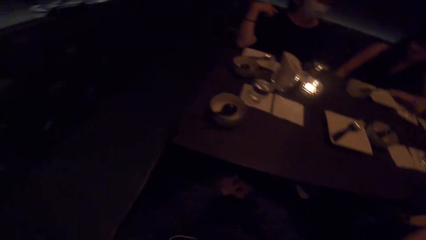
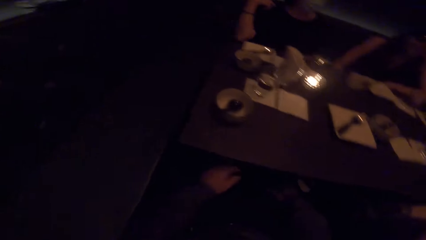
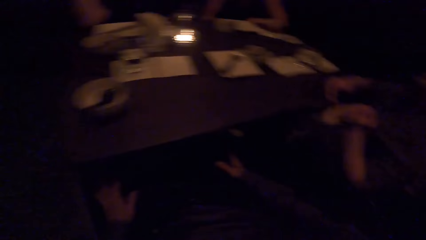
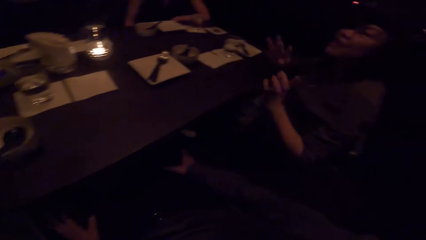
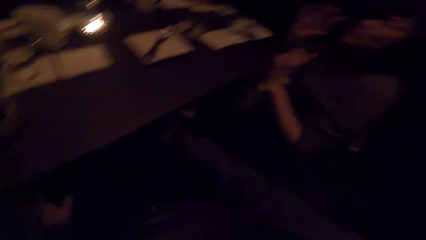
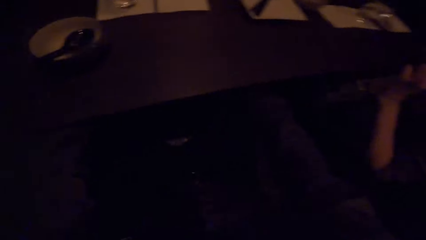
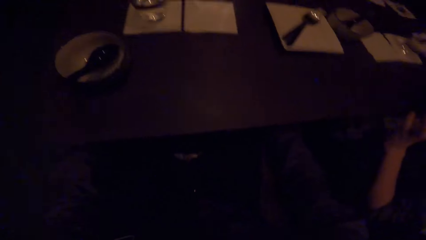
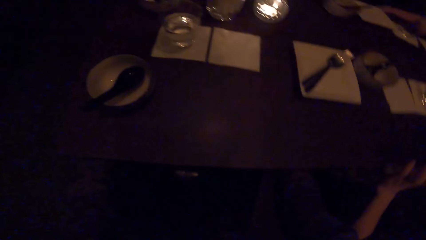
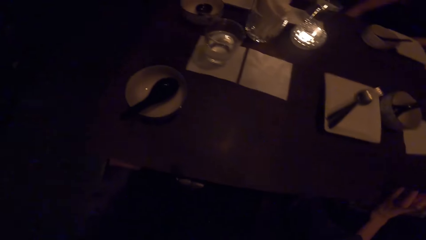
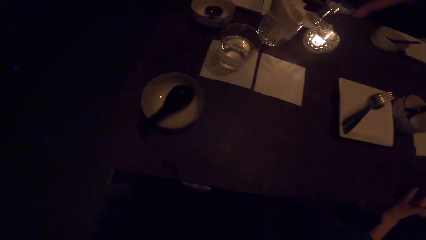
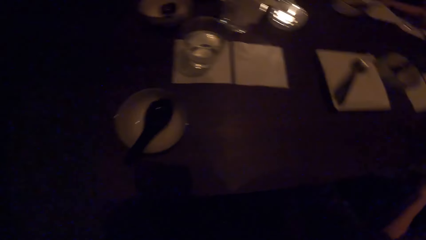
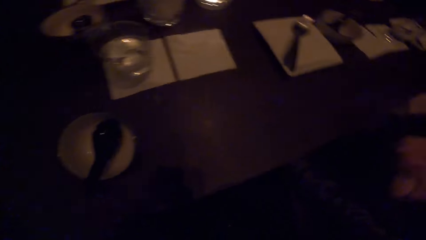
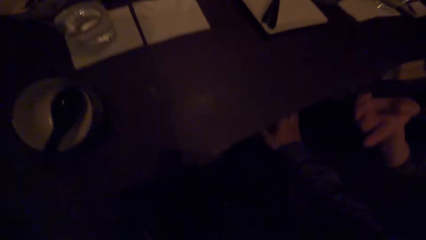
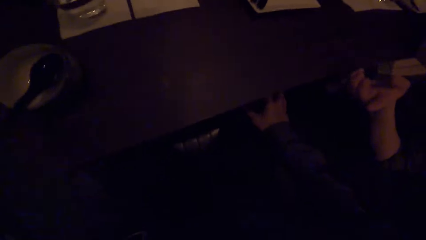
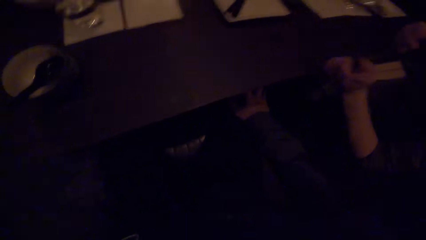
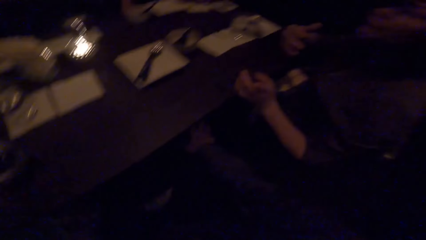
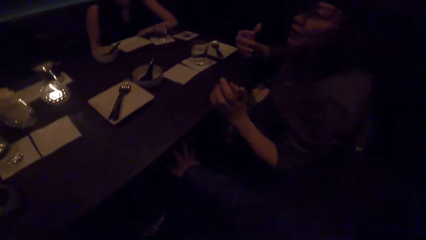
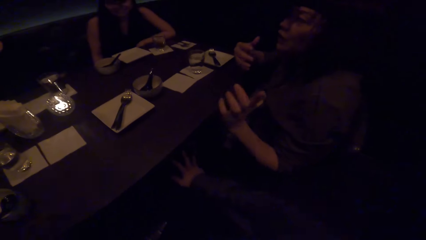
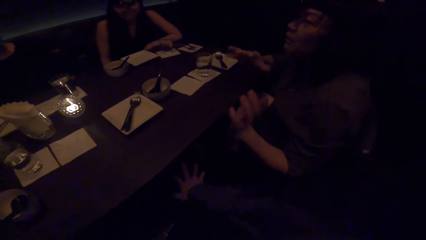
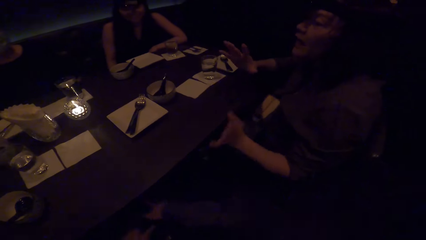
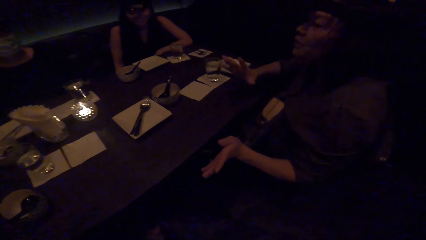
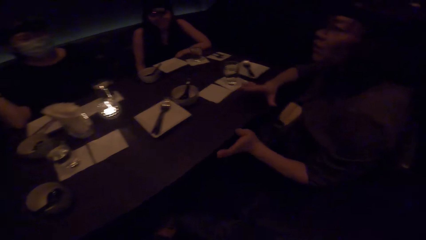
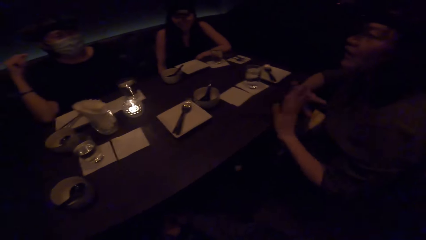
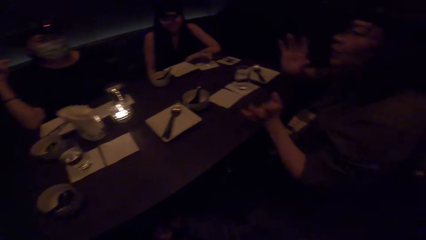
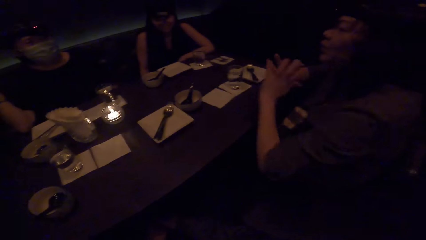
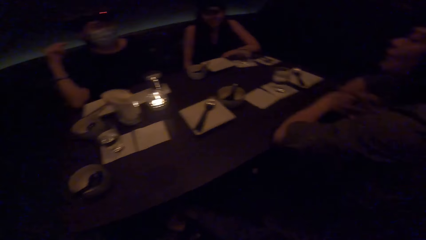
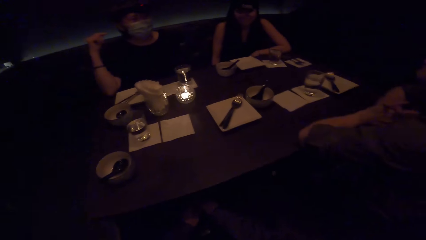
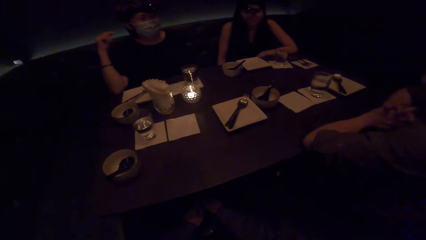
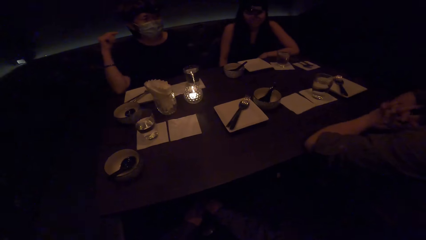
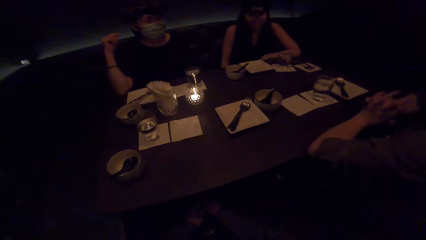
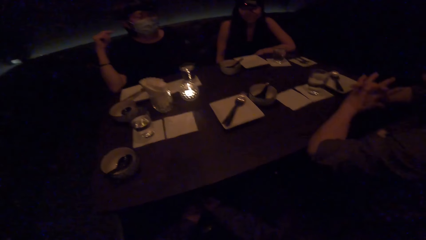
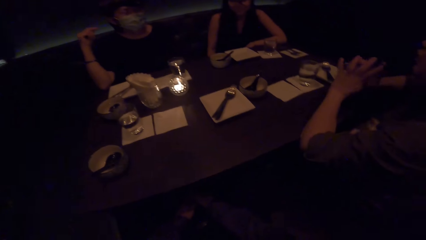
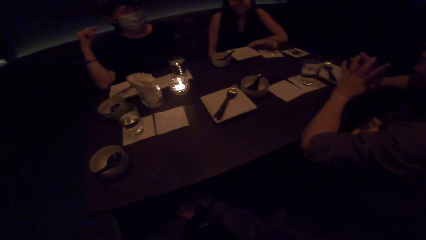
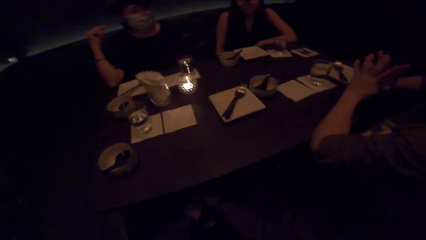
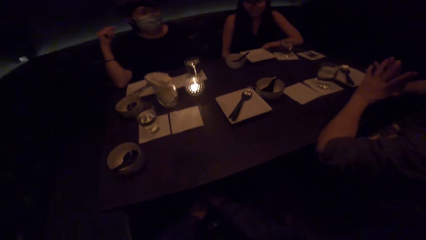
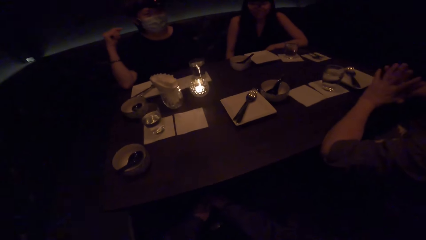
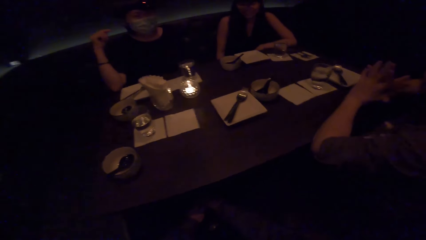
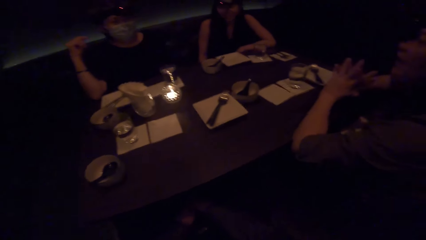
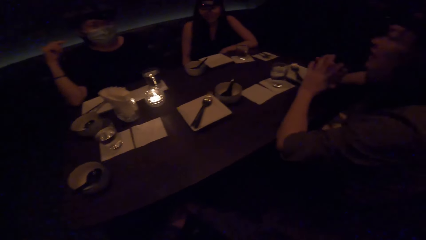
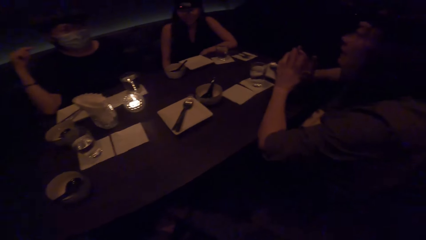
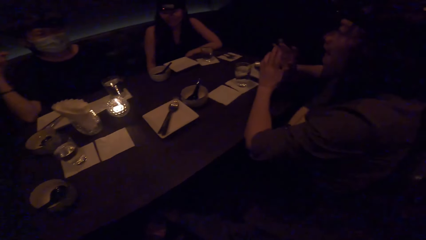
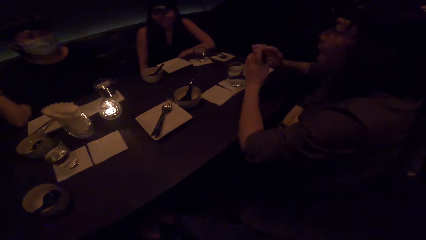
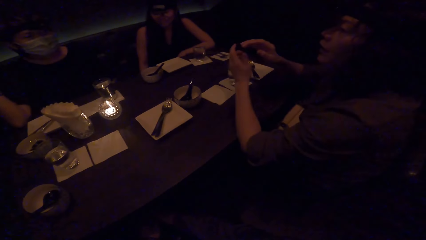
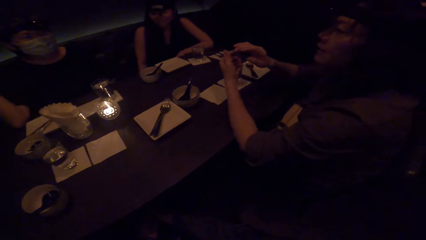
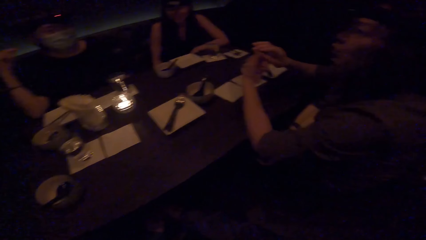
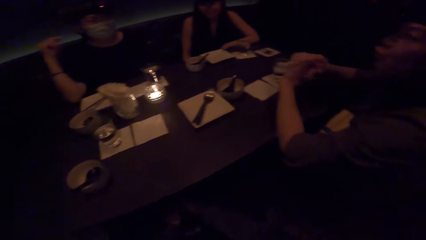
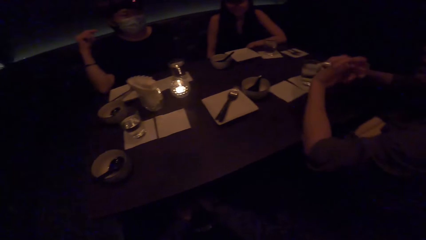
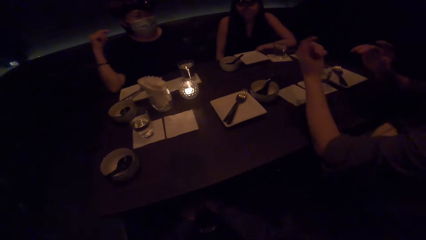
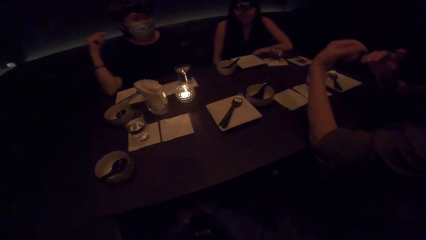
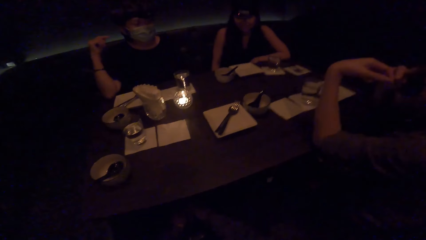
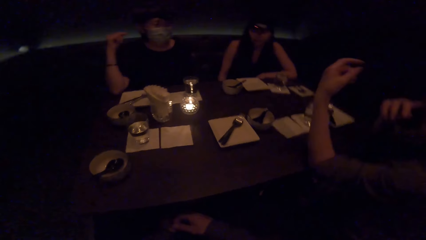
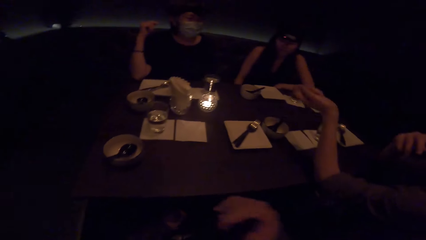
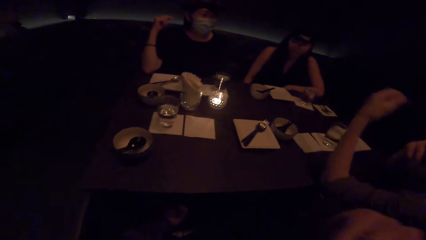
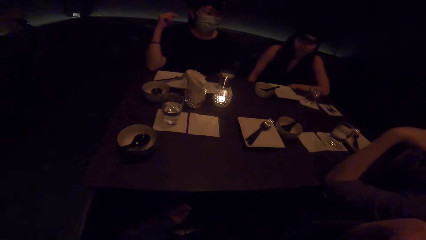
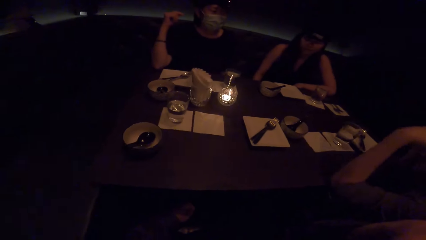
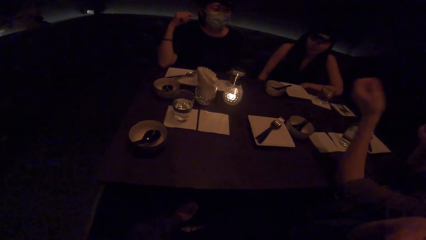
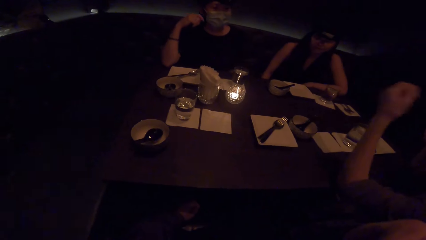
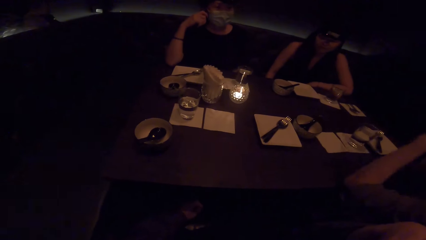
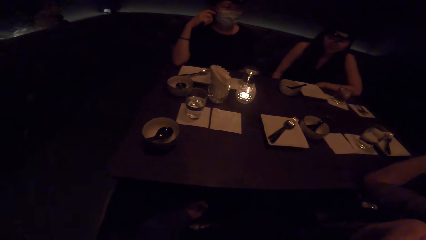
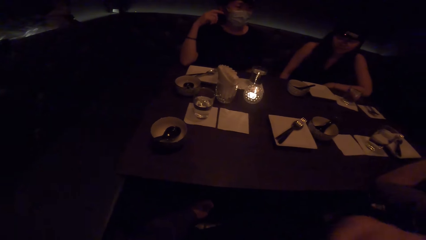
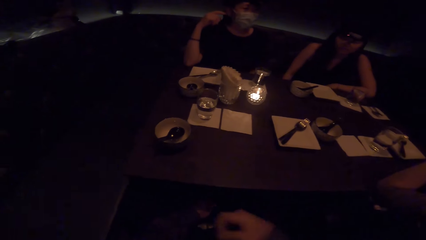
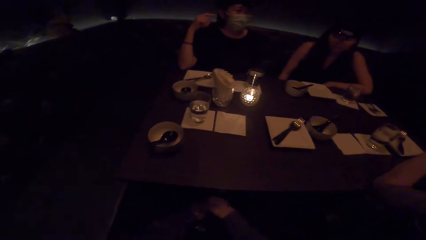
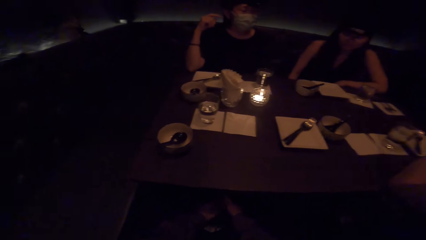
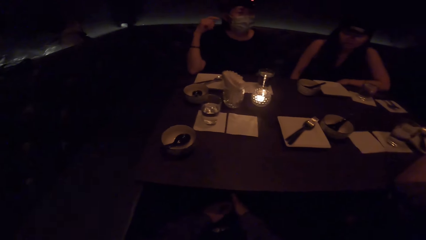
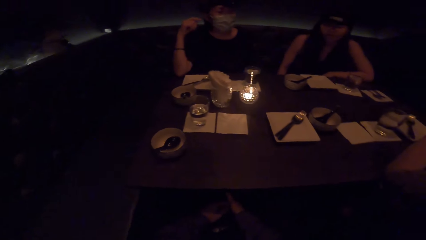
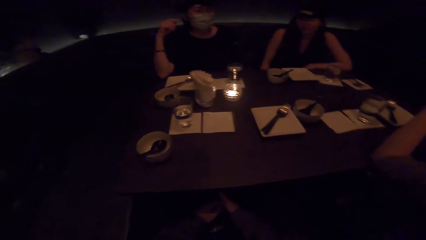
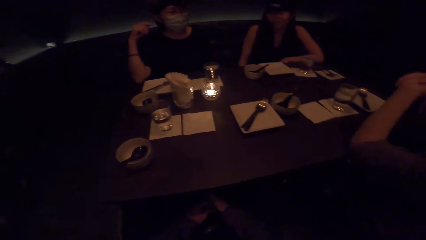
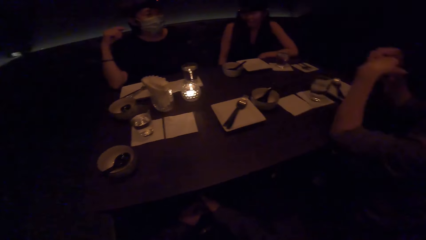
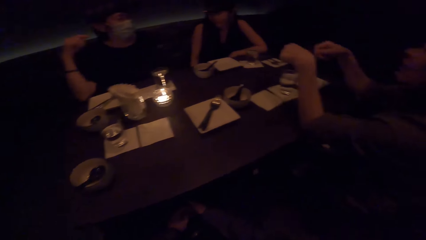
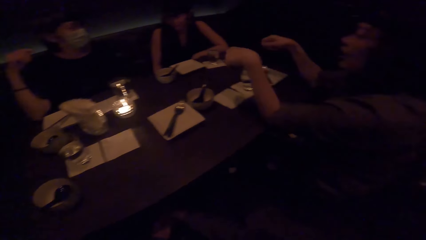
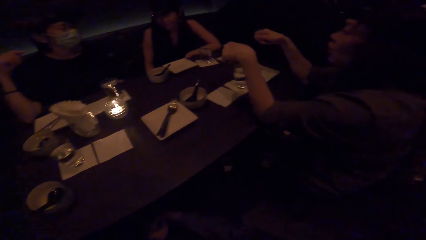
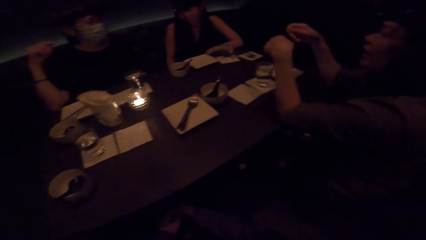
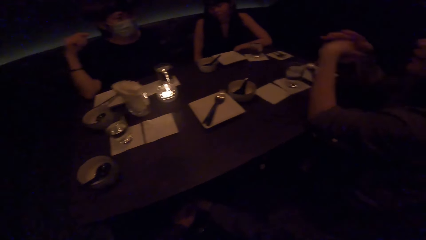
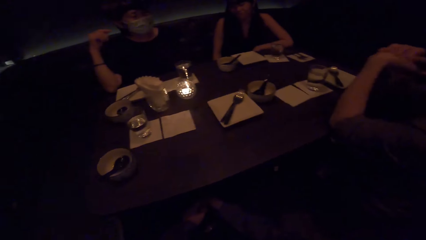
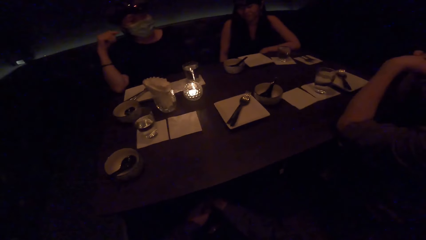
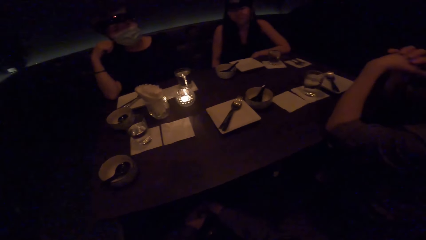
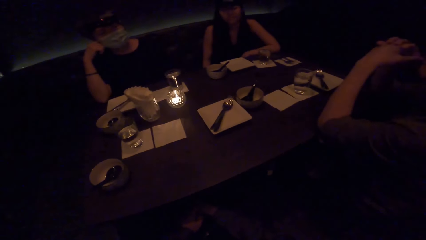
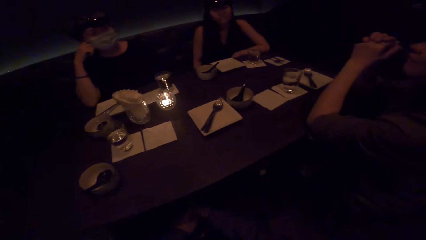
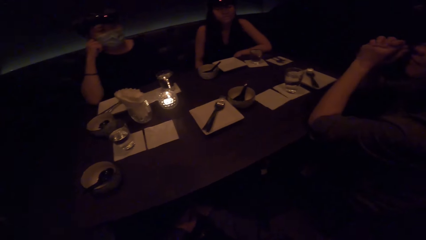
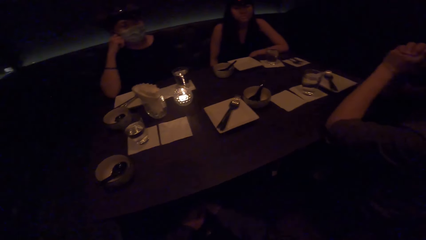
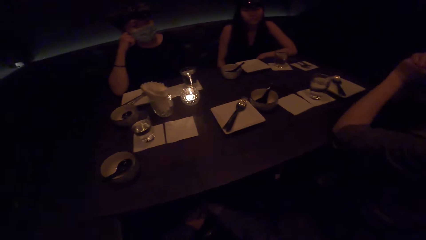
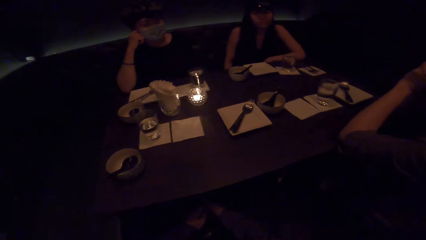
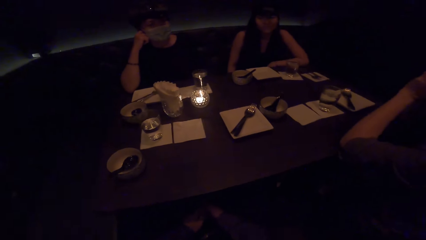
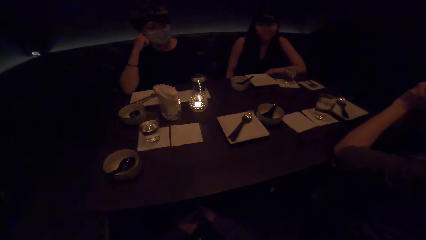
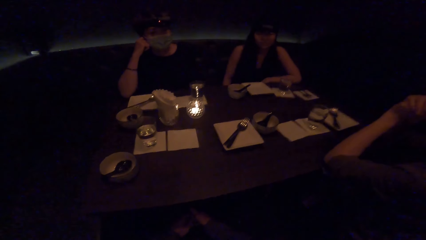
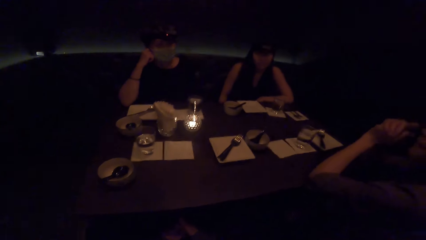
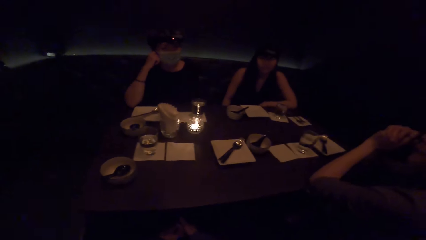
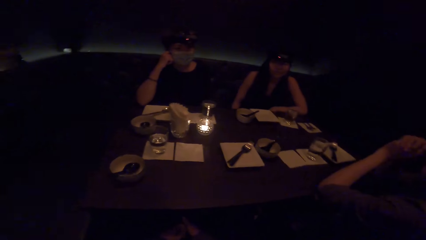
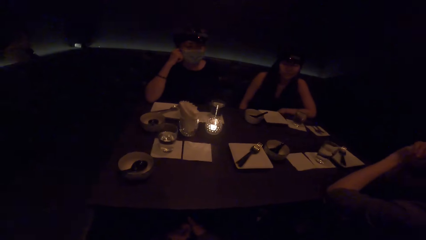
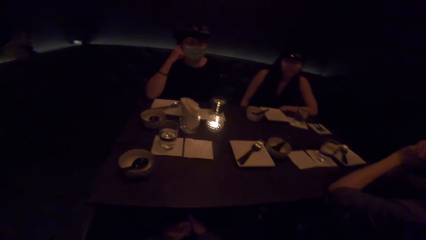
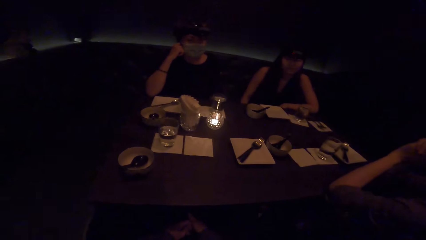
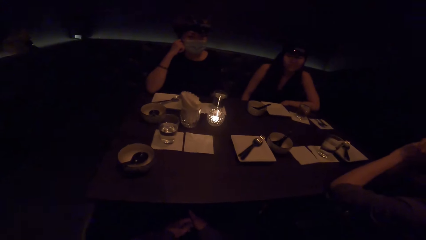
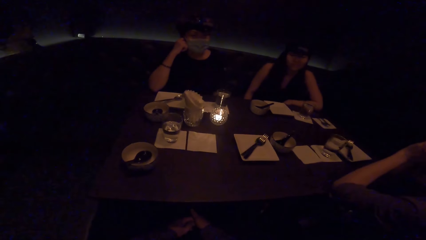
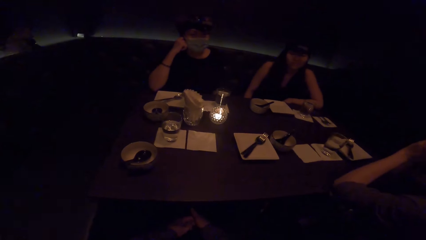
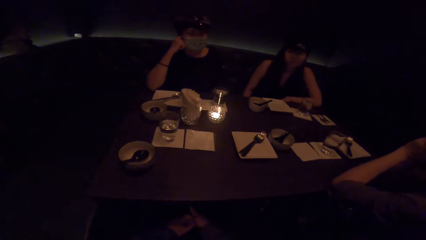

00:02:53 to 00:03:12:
A woman raises the left hand. The camera wearer looks around. The woman raises both hands. The camera wearer looks around. The woman folds hands together. The woman sways the left hand, spreads hands. The camera wearer looks around. The woman sways both hands, holds hands together. The camera wearer looks around.
